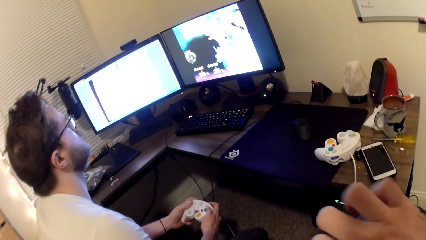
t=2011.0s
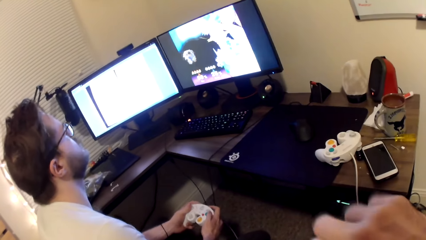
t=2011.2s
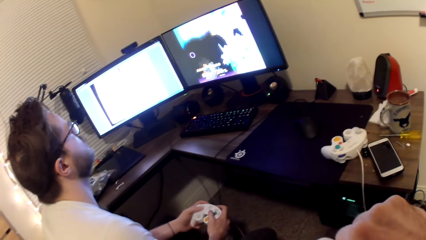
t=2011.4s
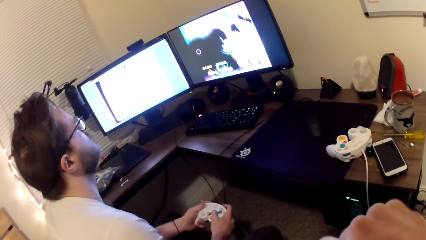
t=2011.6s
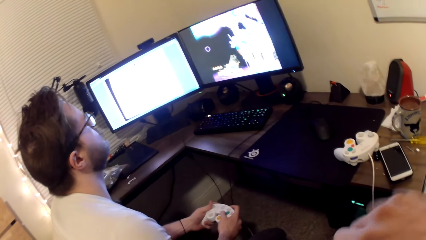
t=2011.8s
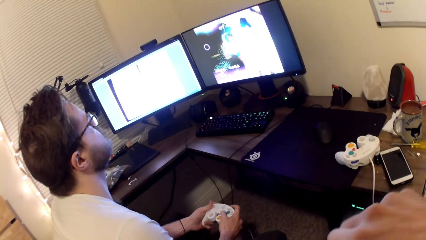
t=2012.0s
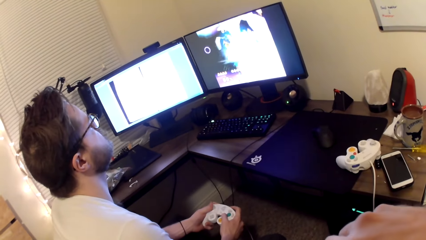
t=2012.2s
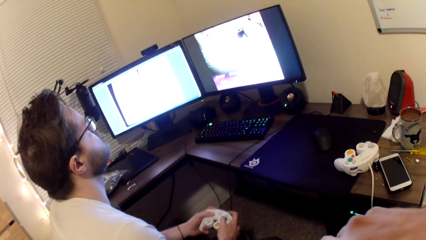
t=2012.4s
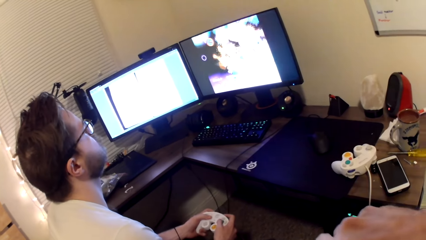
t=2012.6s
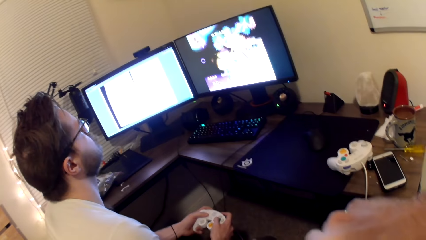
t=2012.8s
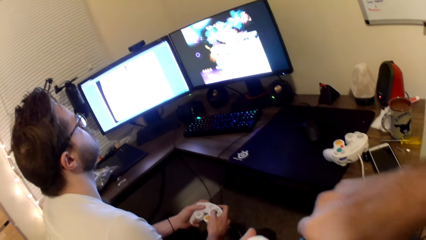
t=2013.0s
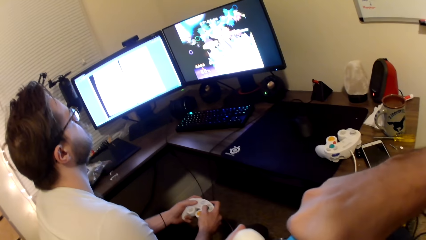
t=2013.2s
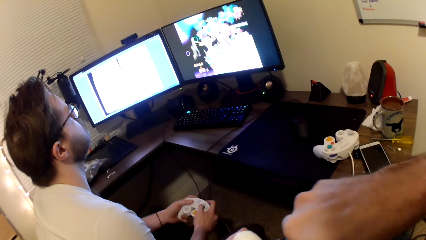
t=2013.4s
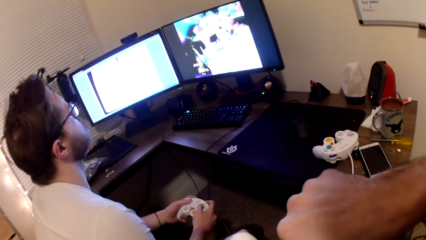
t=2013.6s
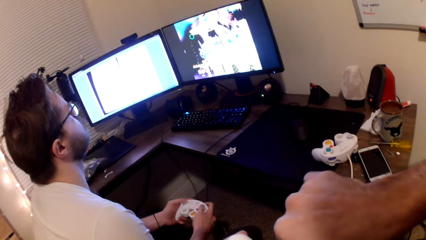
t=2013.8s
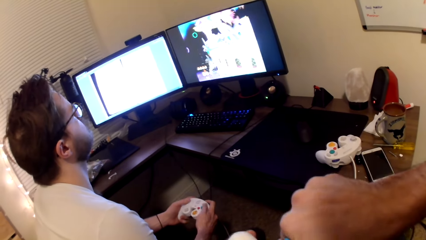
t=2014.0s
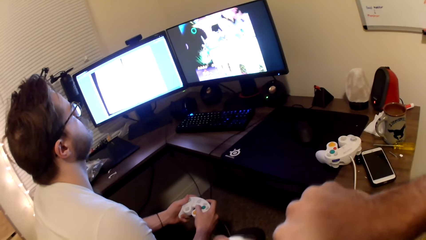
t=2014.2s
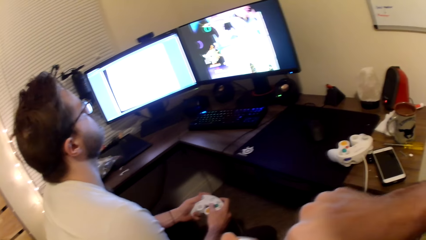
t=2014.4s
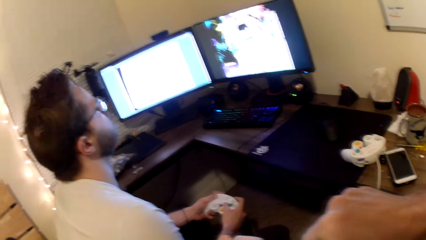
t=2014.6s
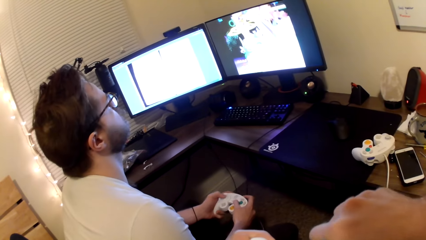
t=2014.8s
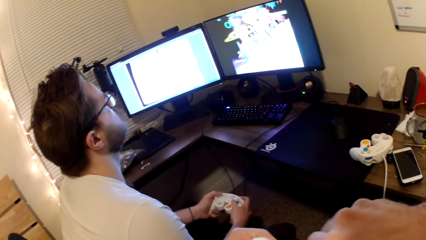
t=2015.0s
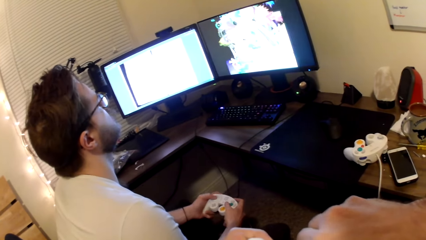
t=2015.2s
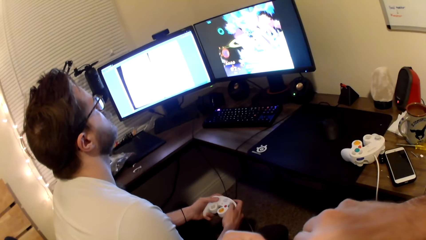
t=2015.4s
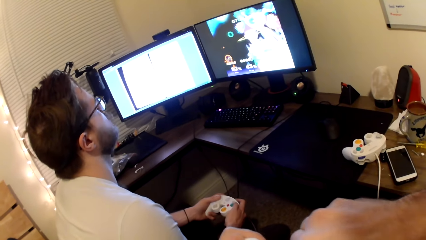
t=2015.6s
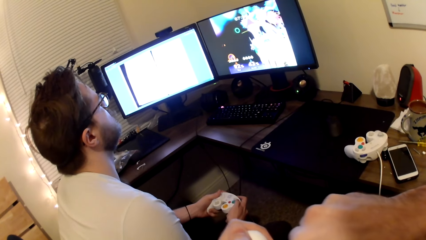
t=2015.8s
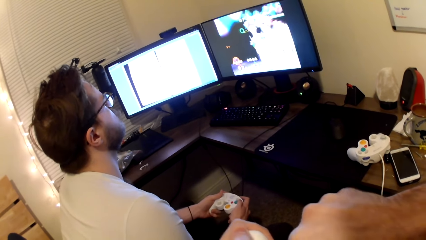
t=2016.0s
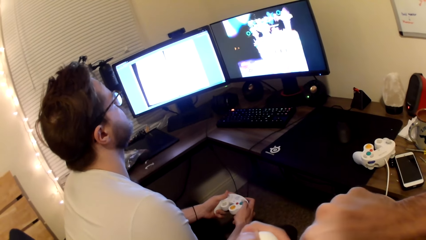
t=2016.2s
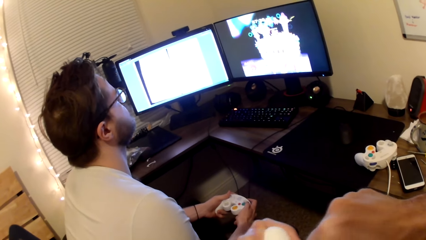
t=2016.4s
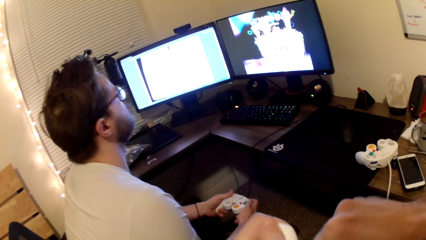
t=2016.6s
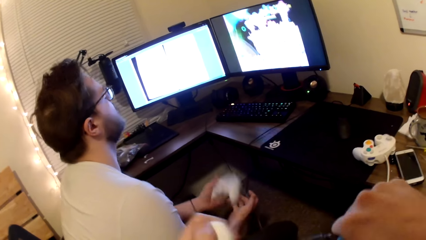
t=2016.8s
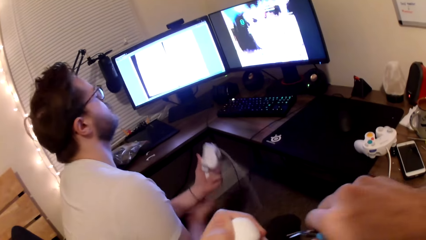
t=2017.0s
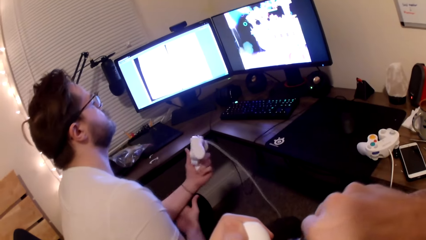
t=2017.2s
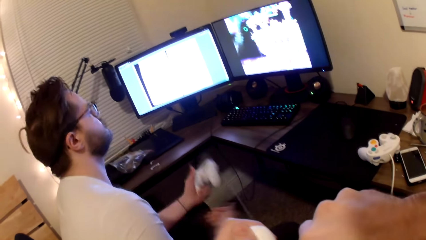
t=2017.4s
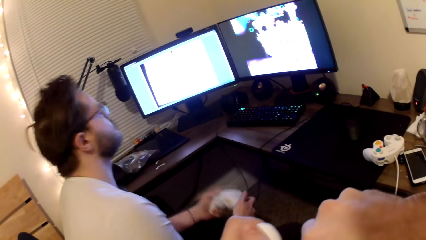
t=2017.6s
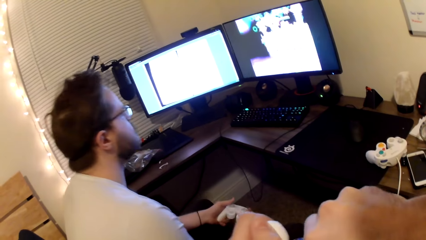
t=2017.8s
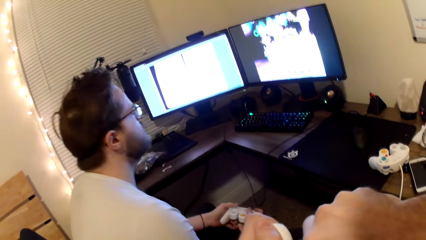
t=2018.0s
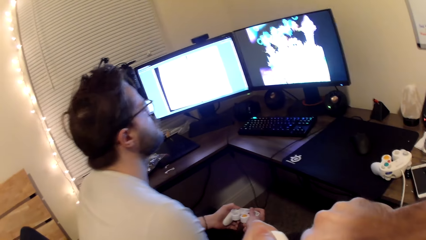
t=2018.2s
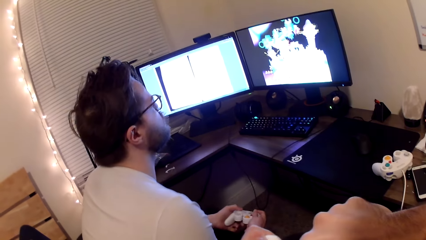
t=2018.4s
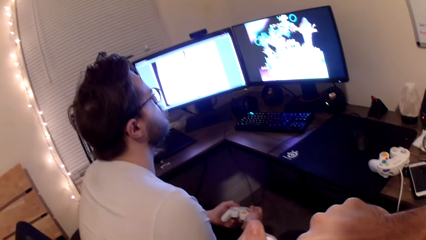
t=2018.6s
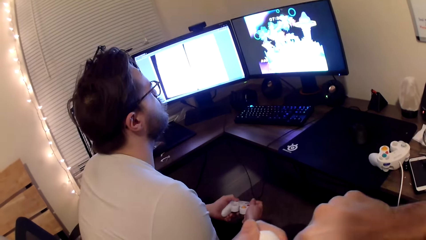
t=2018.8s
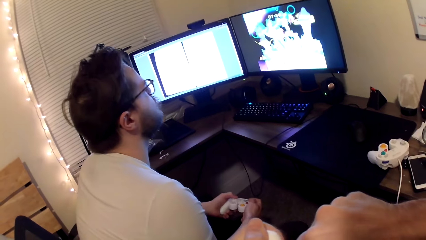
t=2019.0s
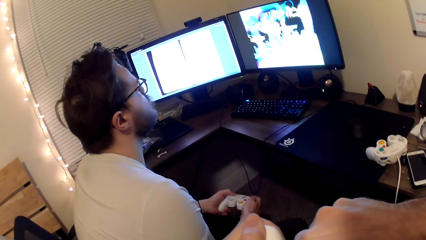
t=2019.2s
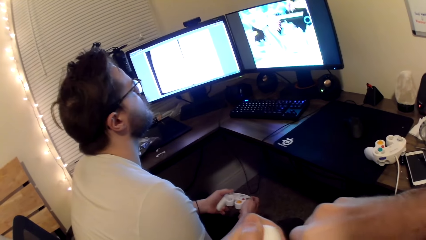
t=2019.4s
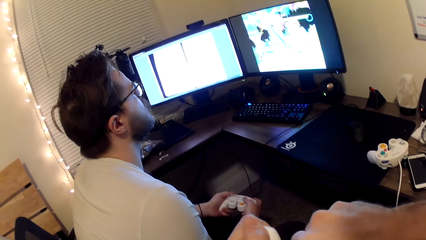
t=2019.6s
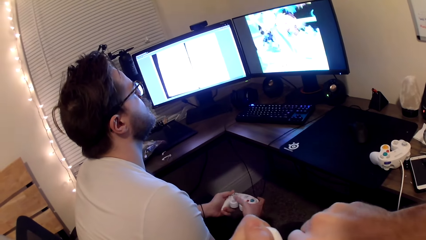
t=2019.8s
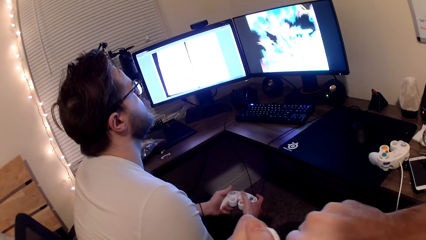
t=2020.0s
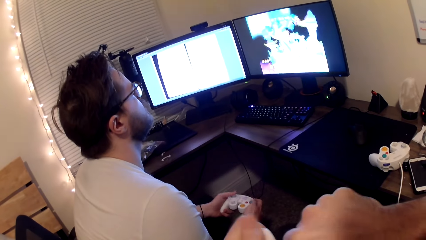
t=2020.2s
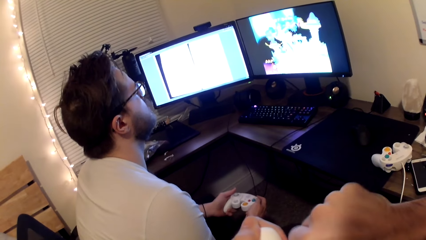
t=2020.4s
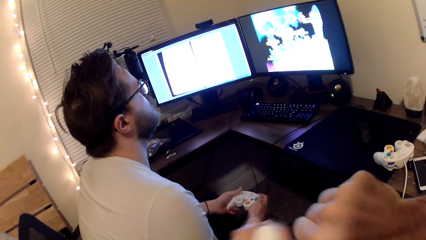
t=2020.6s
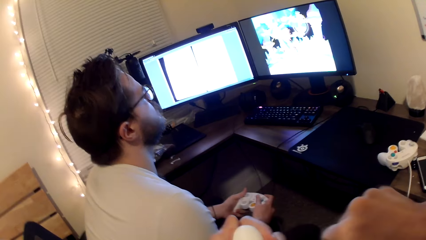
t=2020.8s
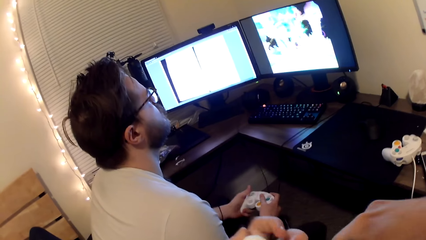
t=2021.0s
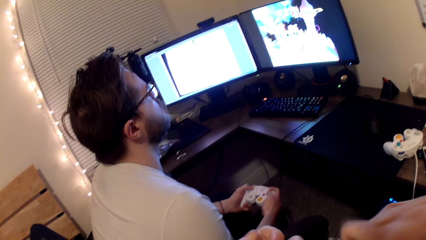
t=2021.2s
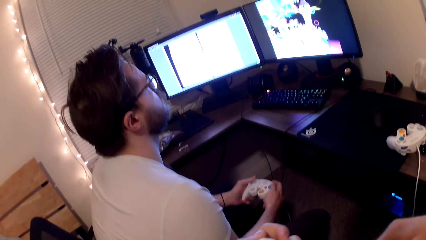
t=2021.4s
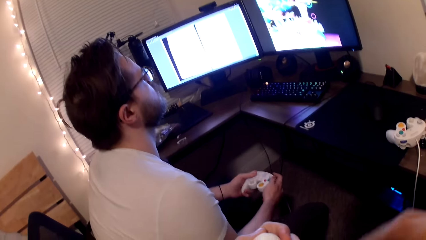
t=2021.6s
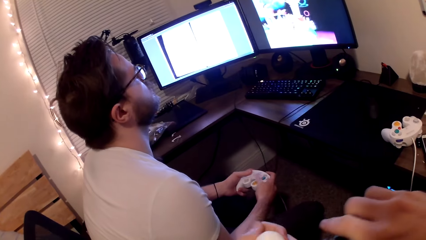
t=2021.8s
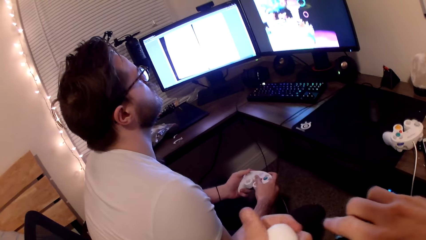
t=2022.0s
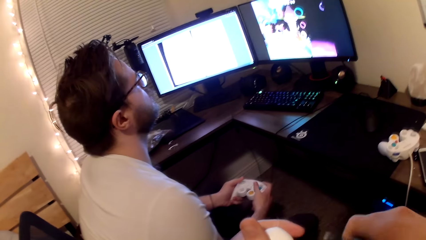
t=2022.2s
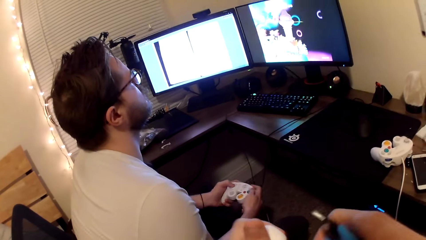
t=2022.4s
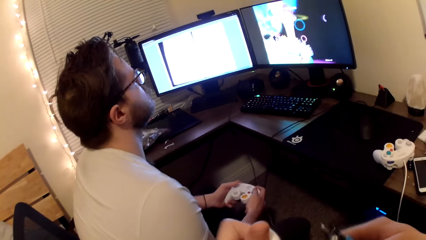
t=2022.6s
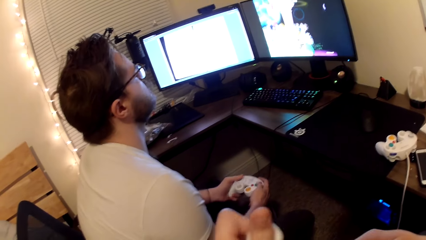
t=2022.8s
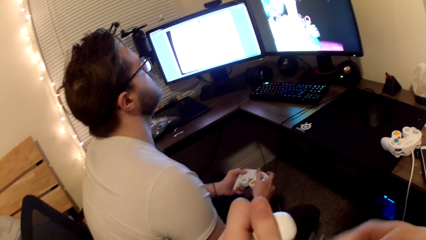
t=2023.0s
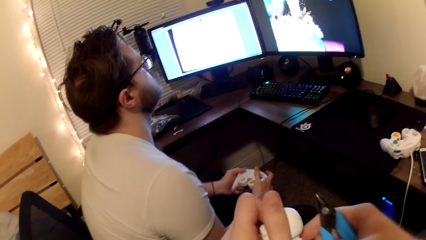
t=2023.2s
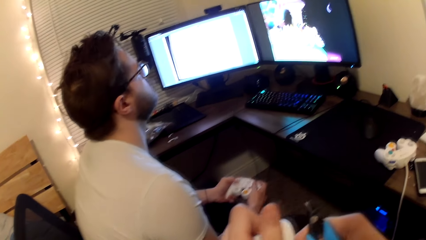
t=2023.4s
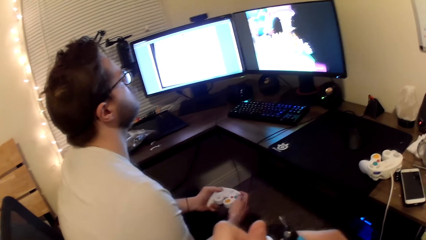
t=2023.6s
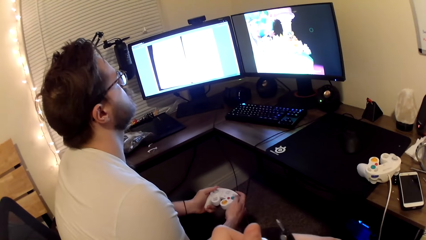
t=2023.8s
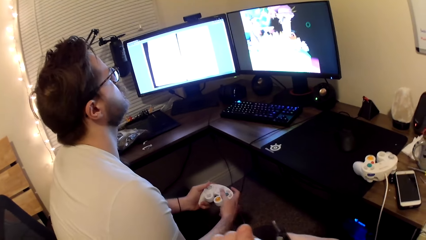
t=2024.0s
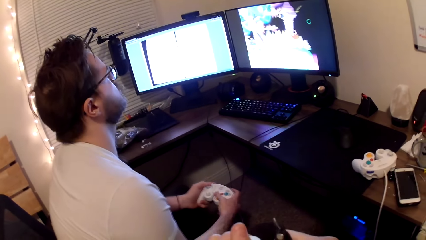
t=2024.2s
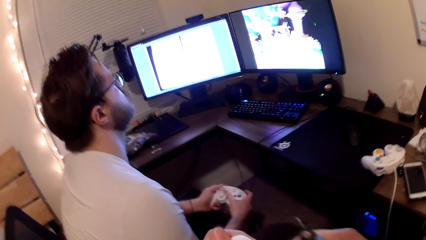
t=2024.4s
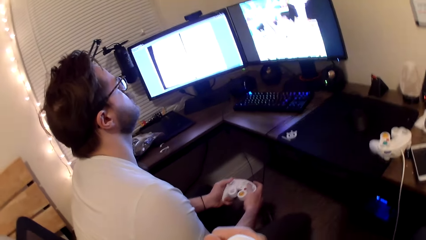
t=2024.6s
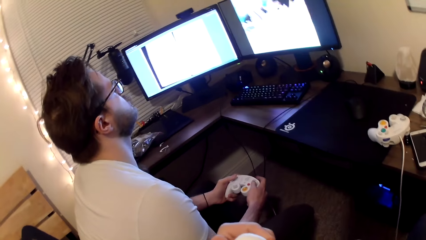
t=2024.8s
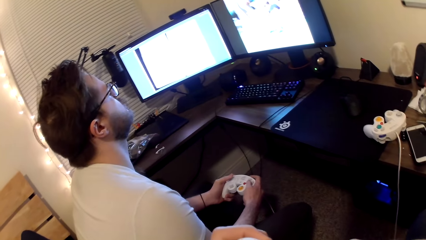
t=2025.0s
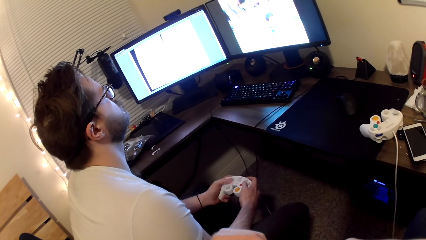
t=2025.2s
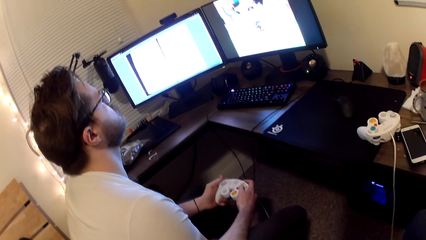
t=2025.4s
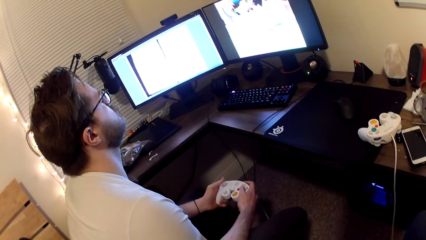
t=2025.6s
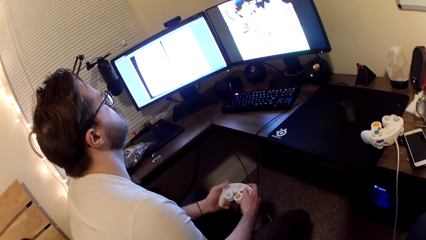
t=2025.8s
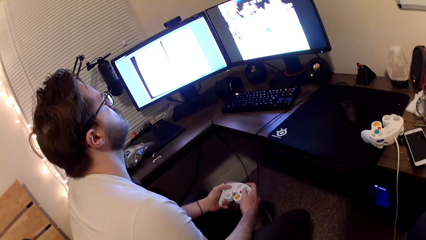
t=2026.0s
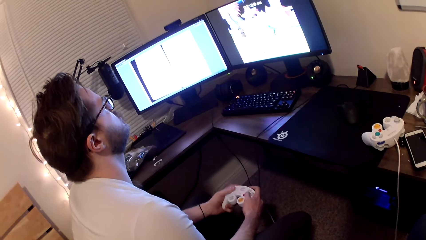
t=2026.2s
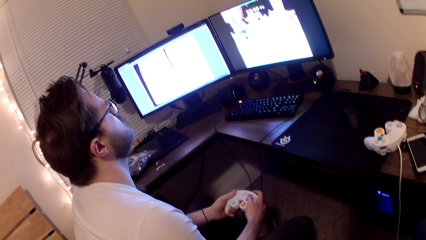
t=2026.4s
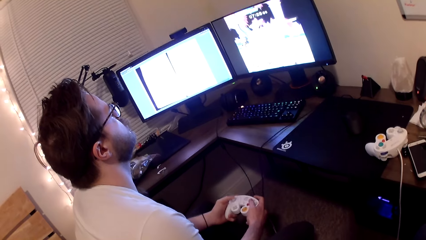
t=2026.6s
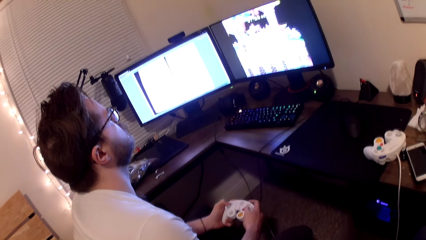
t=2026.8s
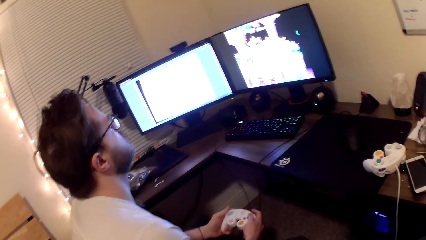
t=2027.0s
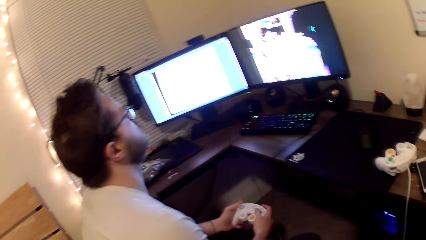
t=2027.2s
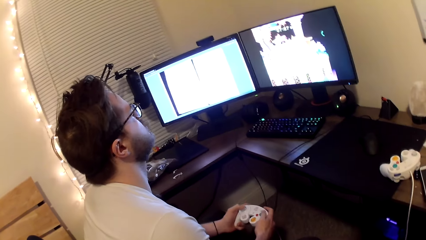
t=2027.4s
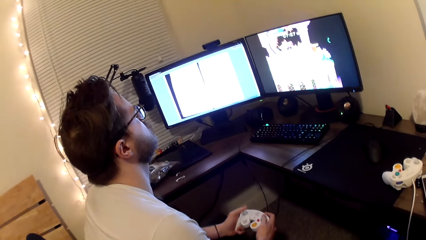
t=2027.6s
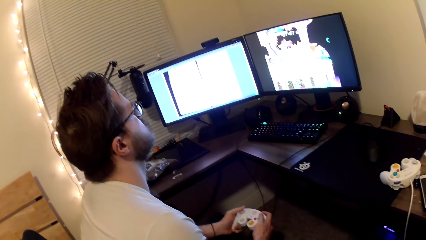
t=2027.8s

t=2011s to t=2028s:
The camera wearer sculpts the Styrofoam with the pliers. They fix something.
